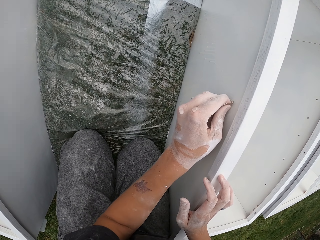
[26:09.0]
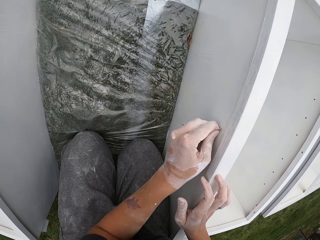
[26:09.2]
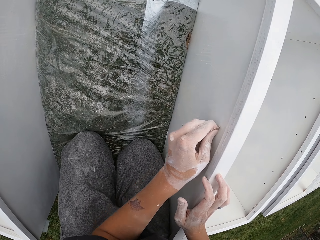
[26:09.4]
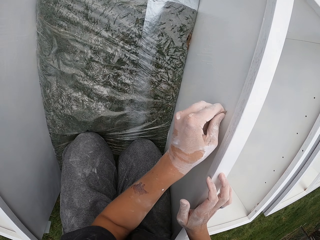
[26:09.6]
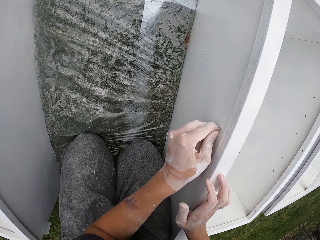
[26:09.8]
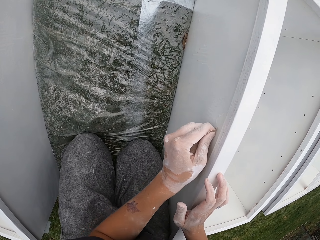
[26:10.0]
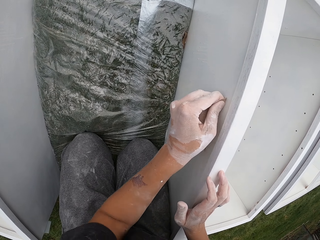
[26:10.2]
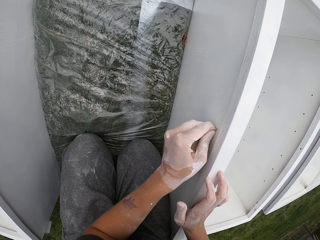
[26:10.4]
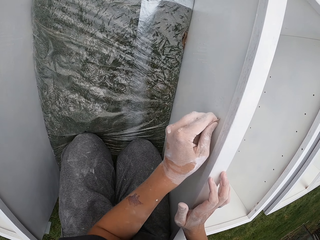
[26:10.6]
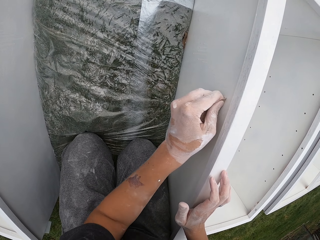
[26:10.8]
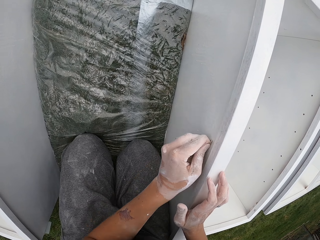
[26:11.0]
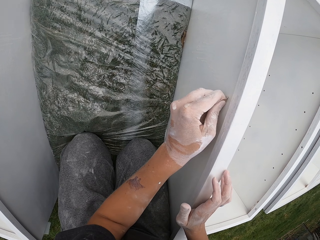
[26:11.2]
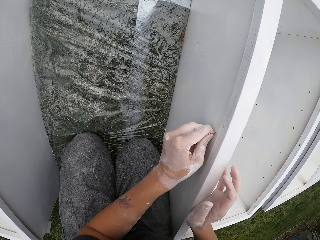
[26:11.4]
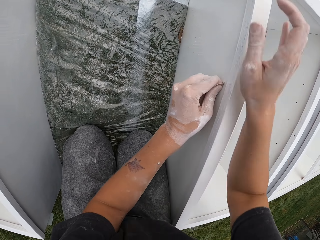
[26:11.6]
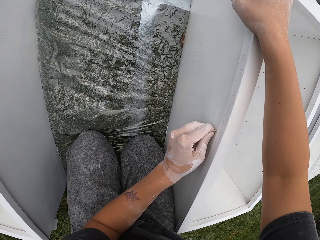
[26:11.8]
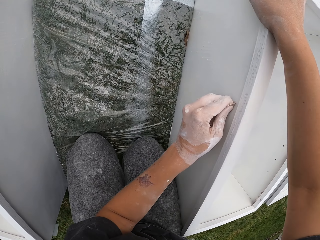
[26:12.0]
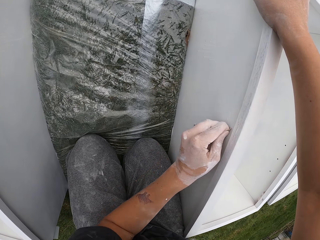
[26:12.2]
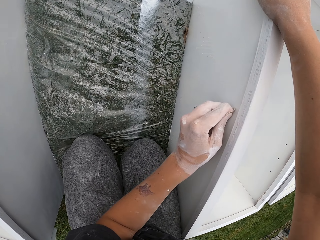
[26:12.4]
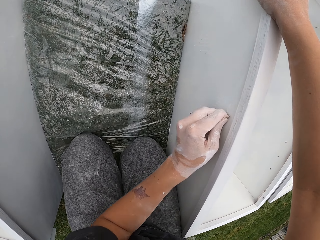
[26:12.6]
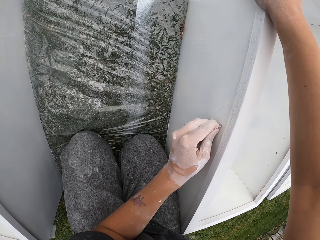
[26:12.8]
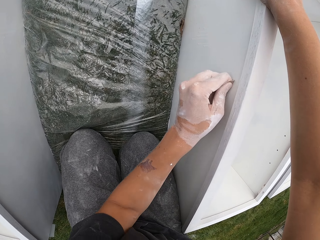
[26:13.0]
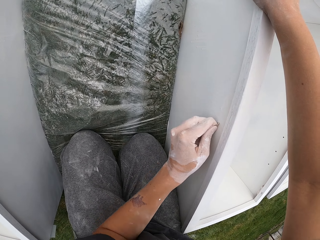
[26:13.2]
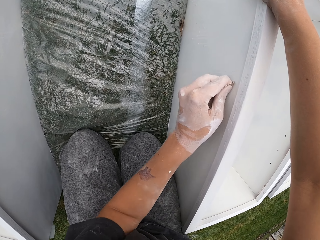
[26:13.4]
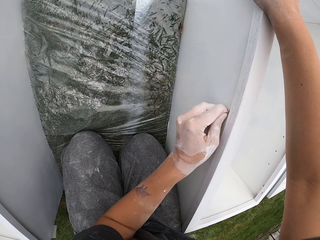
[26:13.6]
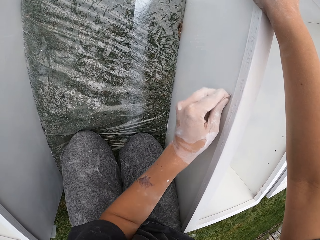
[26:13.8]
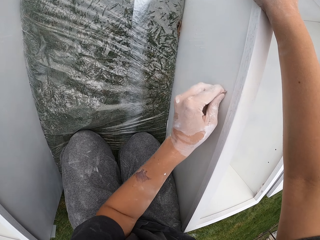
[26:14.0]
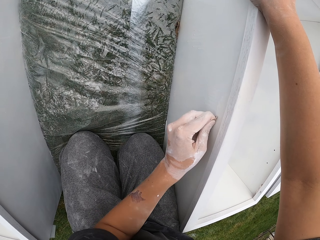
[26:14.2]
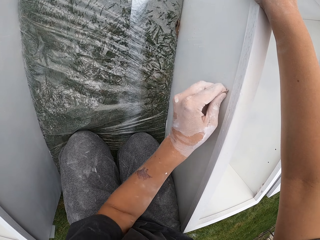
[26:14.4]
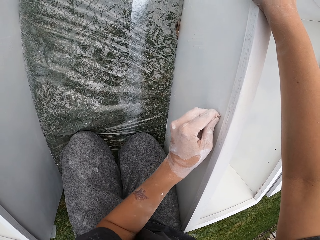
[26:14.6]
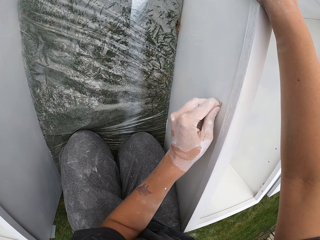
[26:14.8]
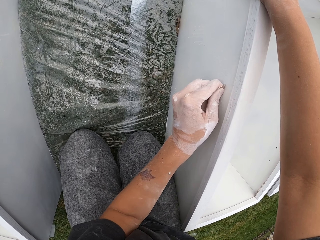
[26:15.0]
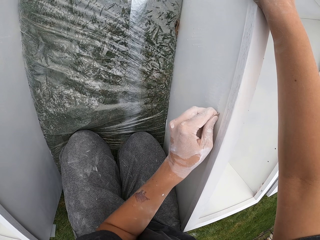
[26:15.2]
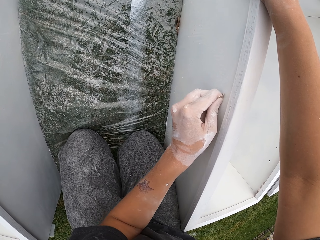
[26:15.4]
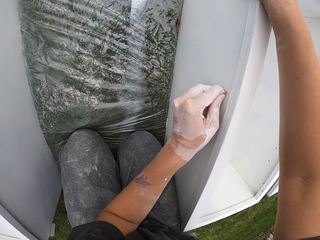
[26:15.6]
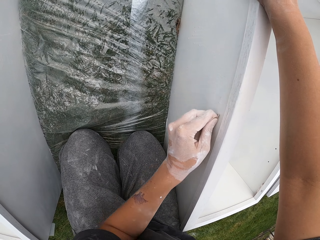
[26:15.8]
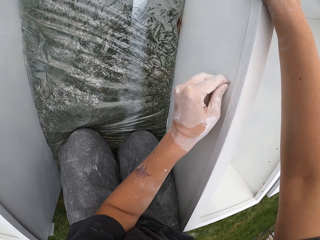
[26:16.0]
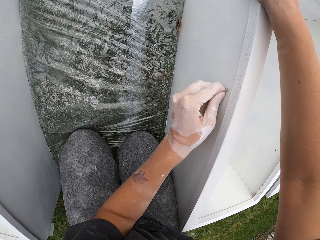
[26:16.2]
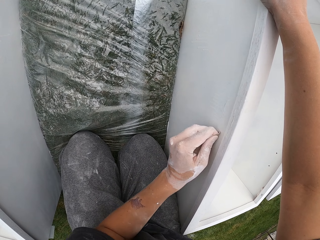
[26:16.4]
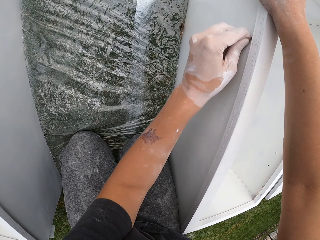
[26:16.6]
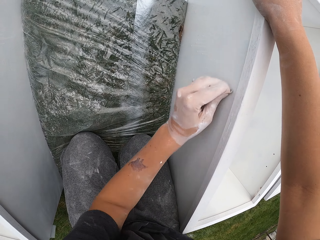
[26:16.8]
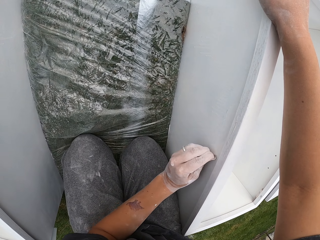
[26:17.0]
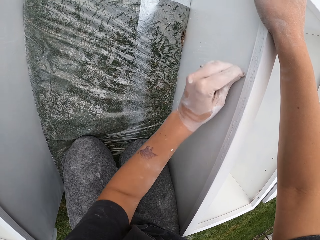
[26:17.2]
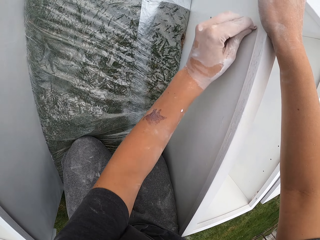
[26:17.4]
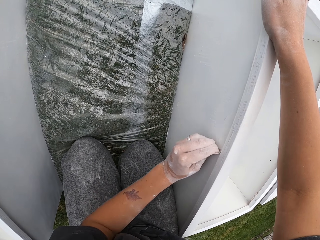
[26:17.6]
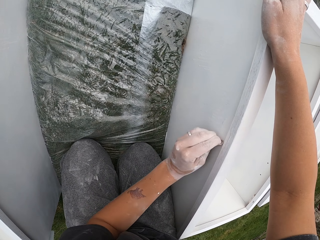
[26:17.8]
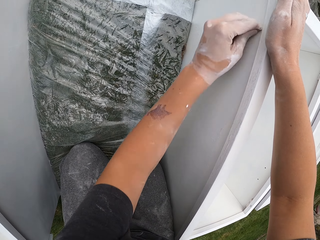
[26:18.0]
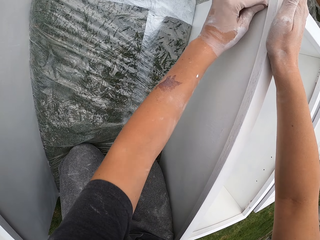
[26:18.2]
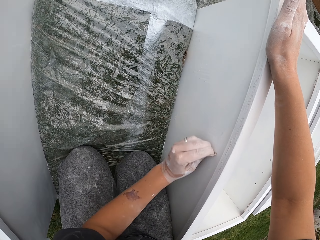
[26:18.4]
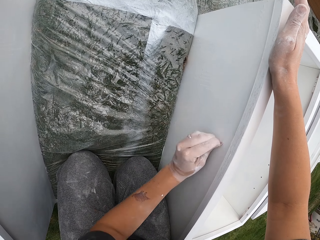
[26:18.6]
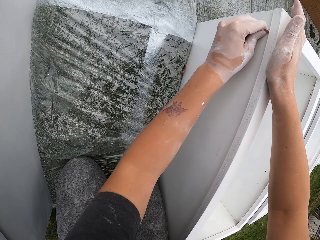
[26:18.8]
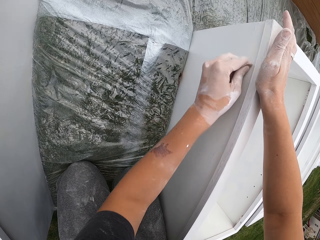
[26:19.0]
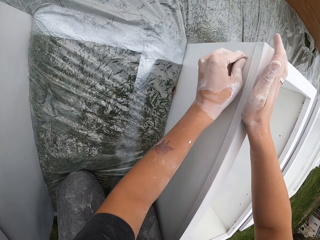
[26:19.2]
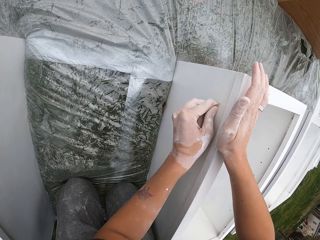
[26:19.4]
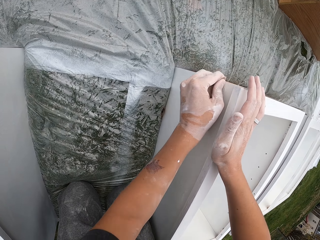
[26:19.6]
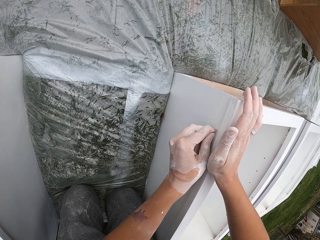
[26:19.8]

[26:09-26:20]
The camera wearer removes the right hand on the drawer. They smooth the drawer with the sandpaper and touch the drawer with the right hand.

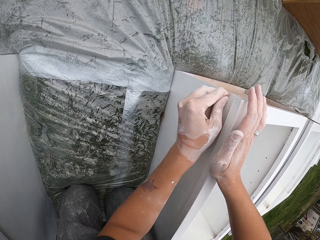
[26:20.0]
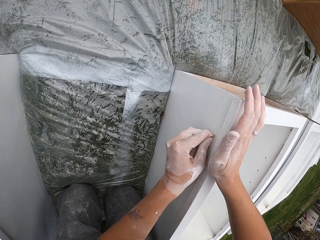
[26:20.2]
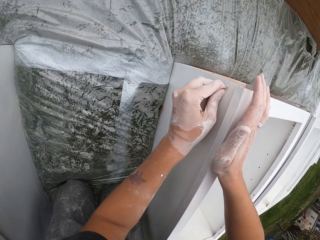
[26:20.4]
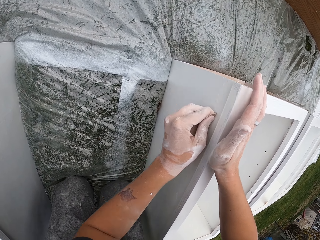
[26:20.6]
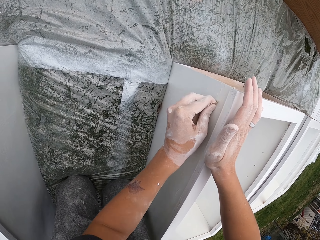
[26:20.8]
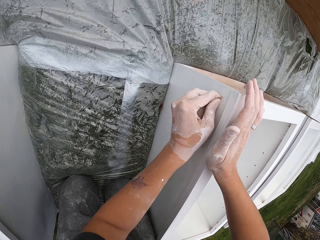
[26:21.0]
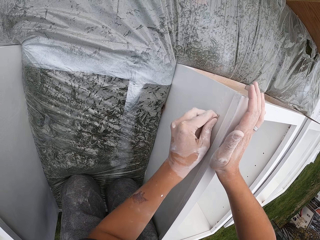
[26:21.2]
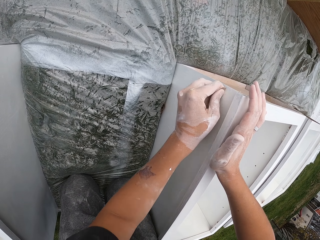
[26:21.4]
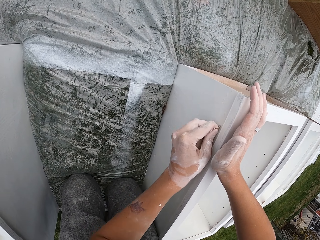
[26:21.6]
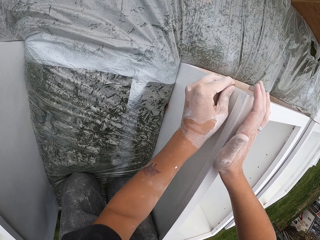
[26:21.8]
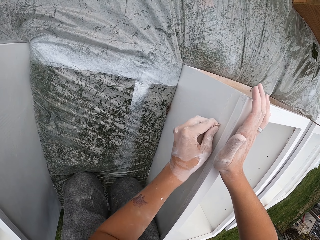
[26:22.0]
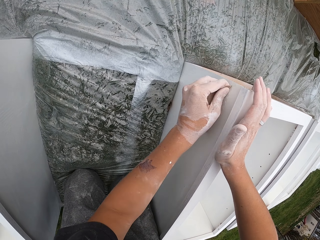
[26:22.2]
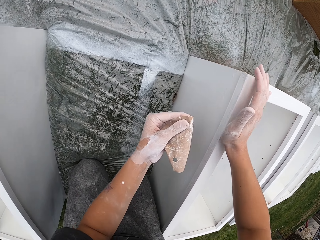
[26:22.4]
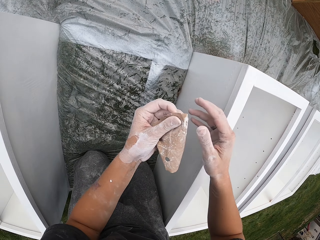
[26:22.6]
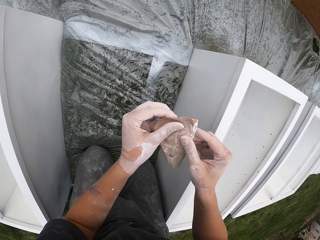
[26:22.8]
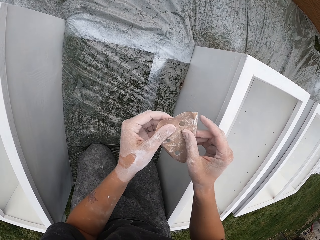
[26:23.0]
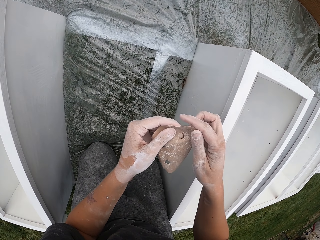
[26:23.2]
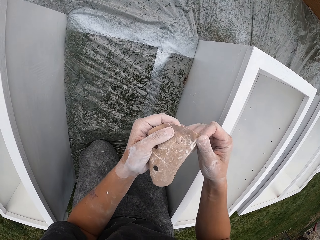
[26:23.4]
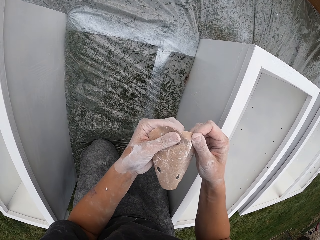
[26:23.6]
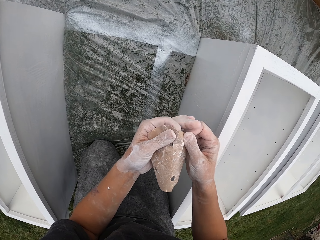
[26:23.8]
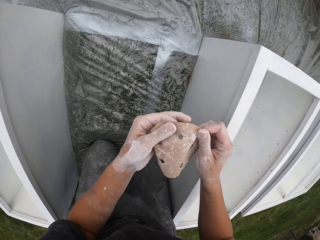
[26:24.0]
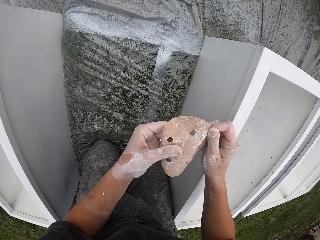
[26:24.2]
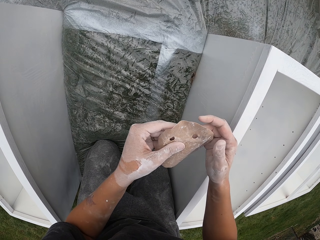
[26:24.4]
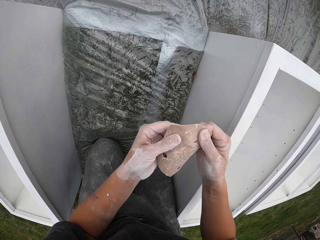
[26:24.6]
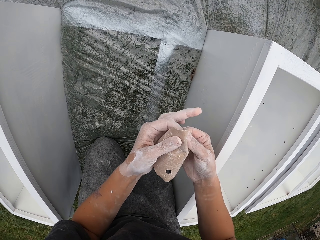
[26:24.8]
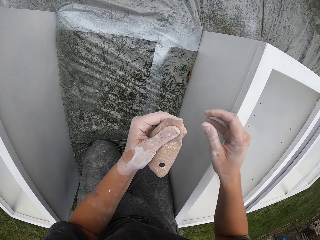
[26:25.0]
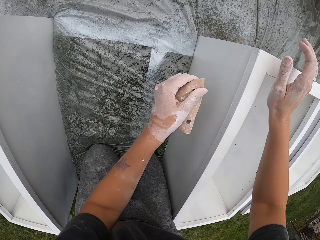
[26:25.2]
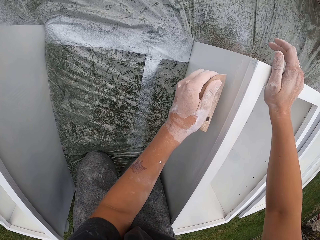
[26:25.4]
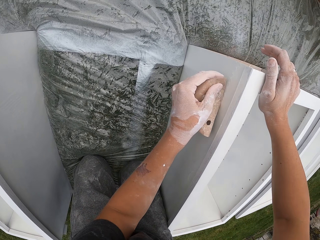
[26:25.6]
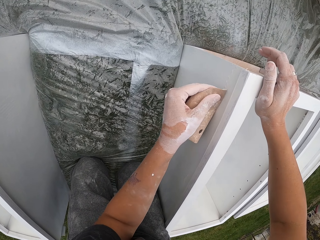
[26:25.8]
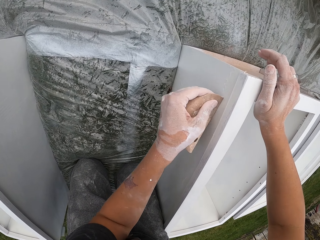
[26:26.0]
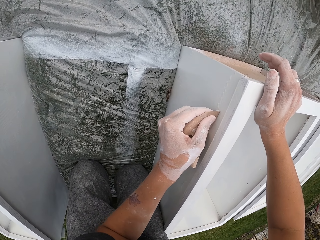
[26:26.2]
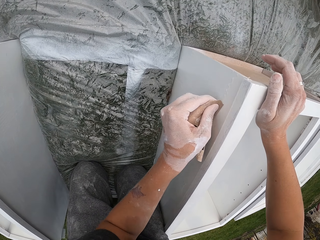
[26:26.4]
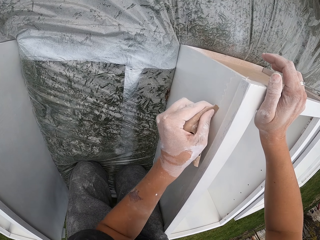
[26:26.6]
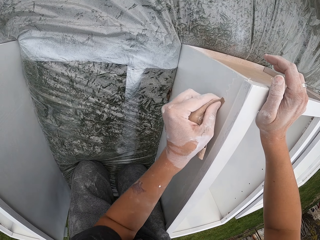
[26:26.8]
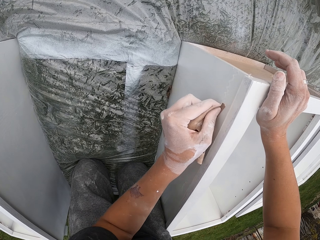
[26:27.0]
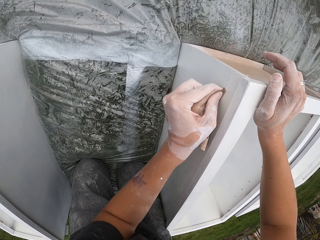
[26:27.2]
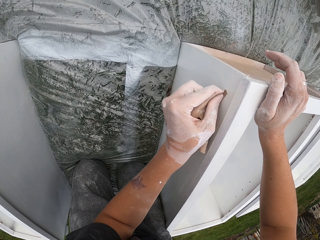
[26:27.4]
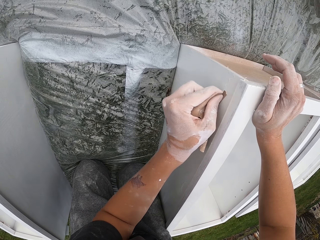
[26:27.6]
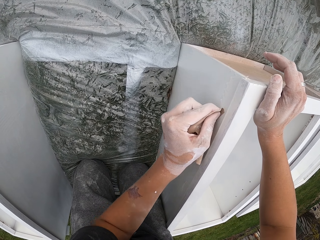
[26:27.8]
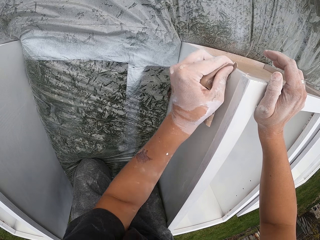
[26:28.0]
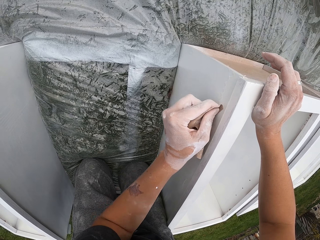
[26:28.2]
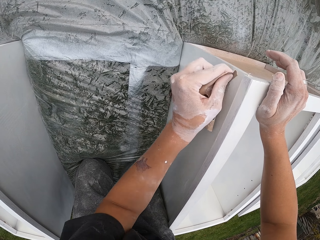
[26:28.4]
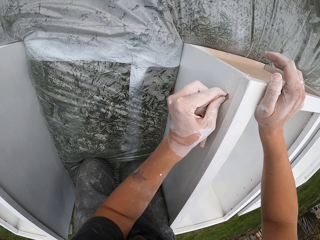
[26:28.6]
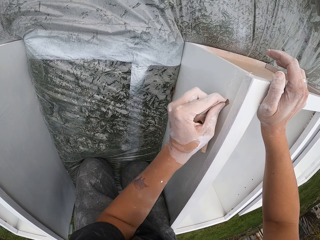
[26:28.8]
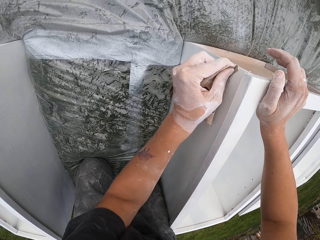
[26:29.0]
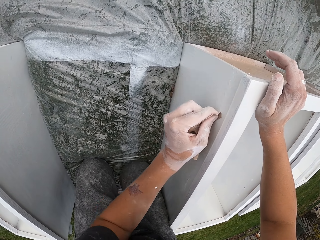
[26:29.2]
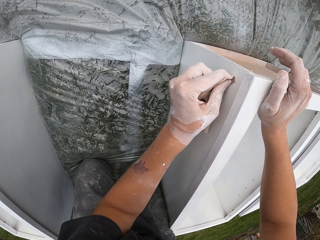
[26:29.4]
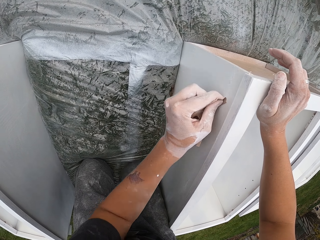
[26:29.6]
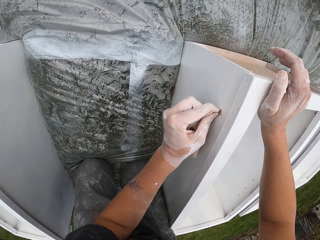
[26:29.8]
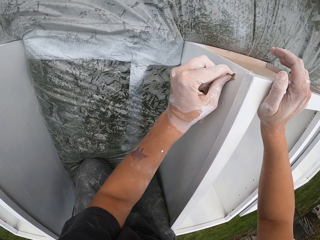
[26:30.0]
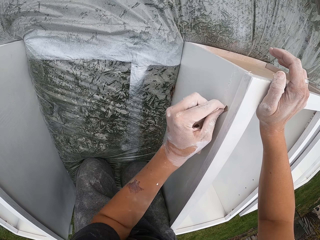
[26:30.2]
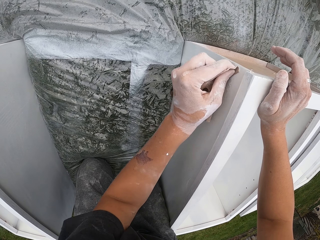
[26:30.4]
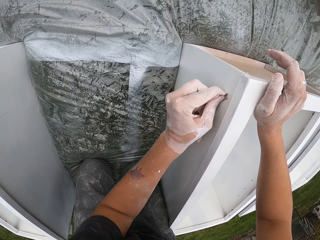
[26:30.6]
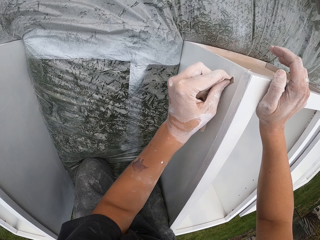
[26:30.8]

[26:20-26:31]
The camera wearer stops smoothing the drawer and removes the right hand on the drawer. He adjusts a sander on his hands. He holds the sandpaper with both hands. He touches the drawer with the right hand. He smooths the drawer with the sandpaper.
